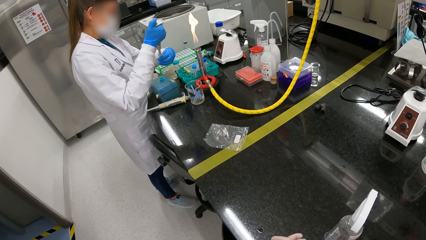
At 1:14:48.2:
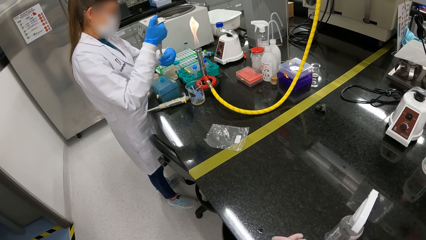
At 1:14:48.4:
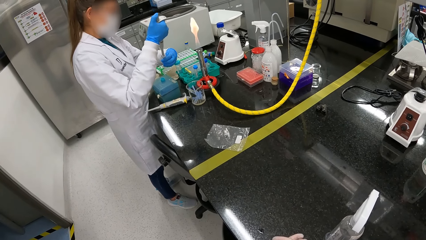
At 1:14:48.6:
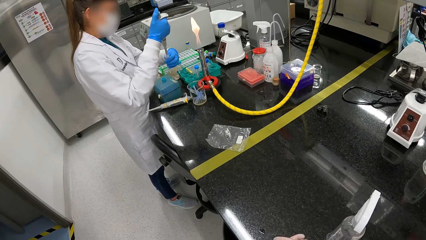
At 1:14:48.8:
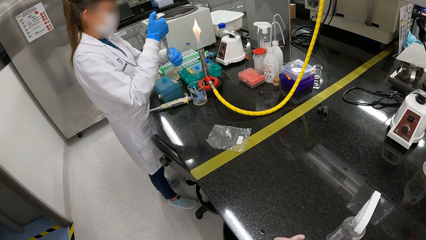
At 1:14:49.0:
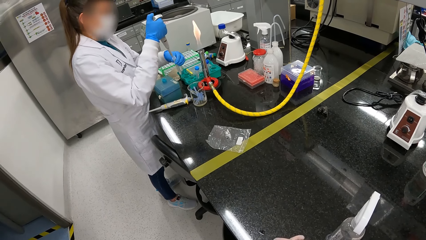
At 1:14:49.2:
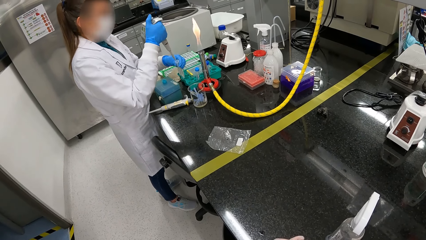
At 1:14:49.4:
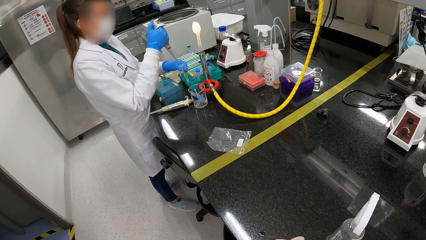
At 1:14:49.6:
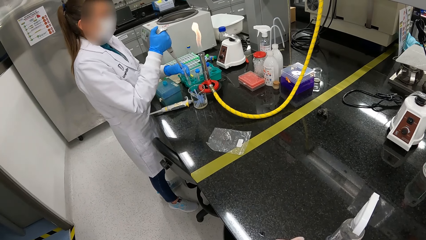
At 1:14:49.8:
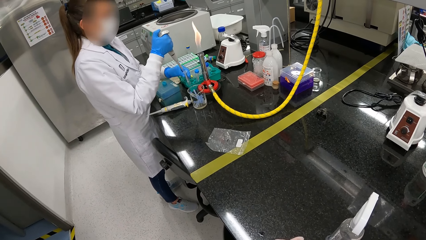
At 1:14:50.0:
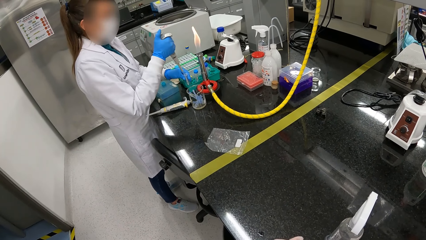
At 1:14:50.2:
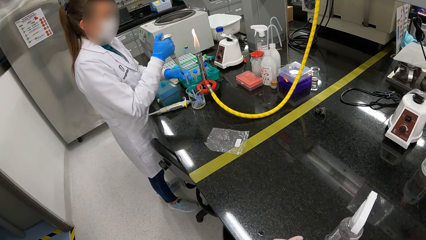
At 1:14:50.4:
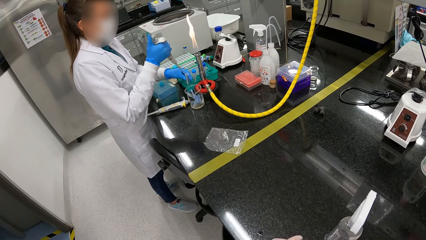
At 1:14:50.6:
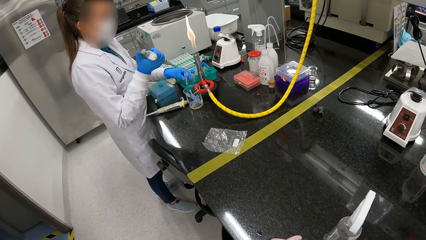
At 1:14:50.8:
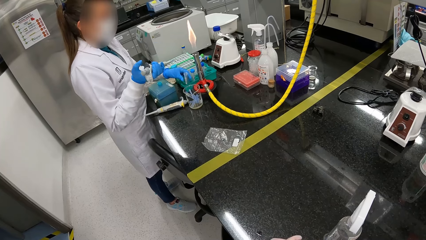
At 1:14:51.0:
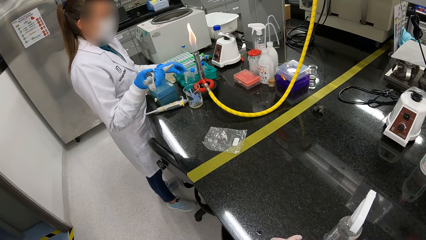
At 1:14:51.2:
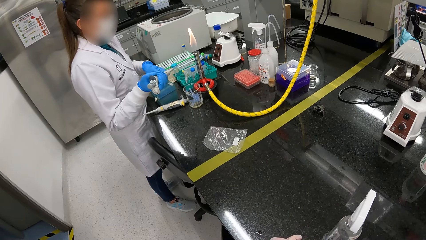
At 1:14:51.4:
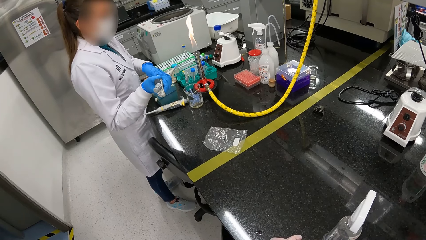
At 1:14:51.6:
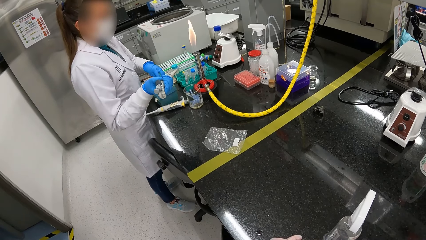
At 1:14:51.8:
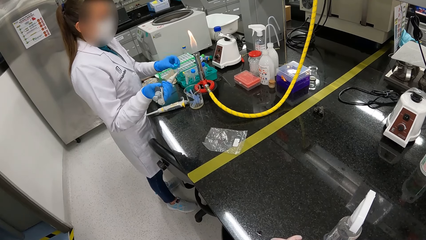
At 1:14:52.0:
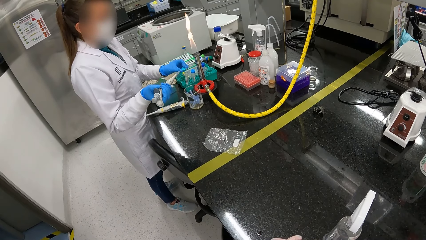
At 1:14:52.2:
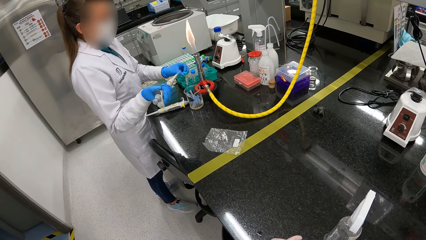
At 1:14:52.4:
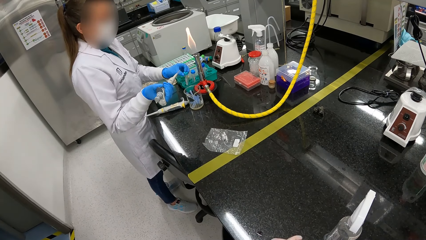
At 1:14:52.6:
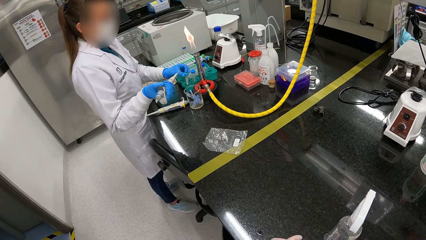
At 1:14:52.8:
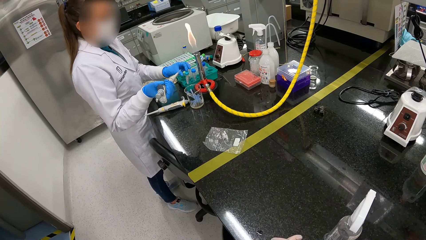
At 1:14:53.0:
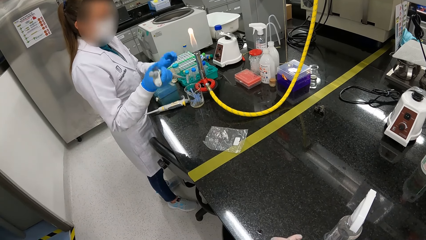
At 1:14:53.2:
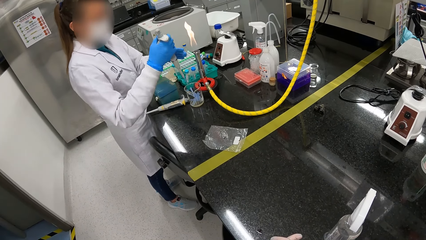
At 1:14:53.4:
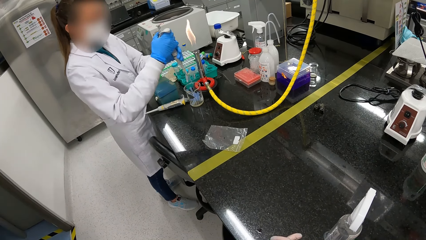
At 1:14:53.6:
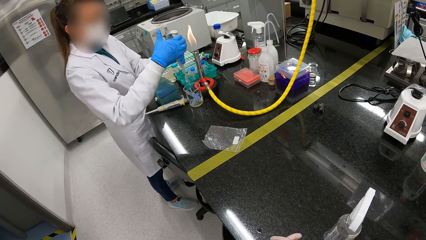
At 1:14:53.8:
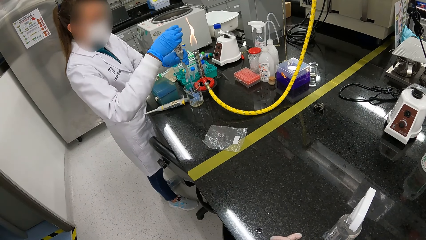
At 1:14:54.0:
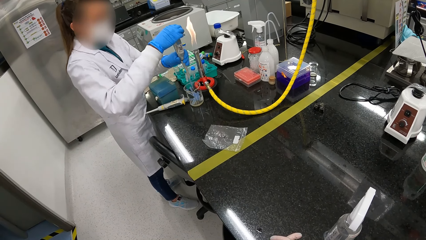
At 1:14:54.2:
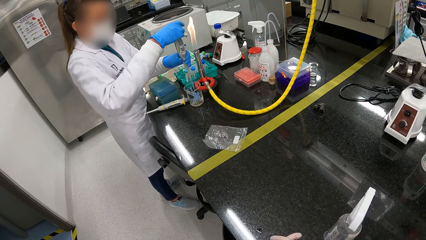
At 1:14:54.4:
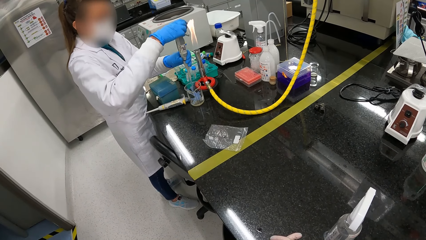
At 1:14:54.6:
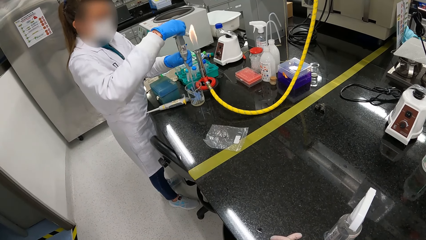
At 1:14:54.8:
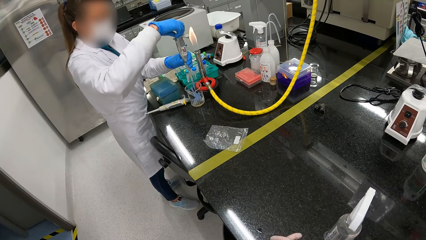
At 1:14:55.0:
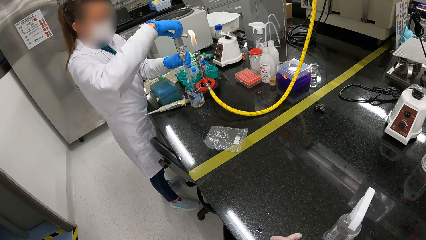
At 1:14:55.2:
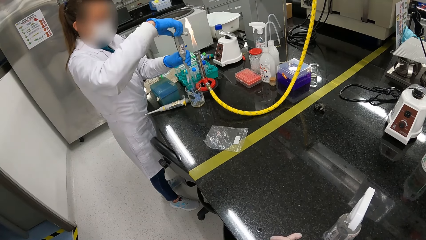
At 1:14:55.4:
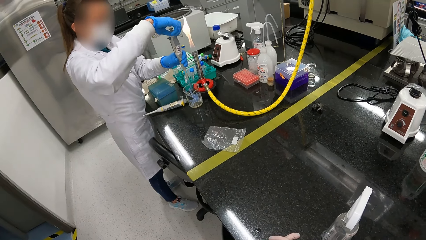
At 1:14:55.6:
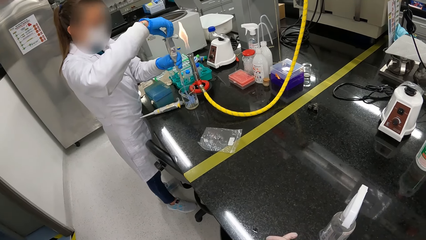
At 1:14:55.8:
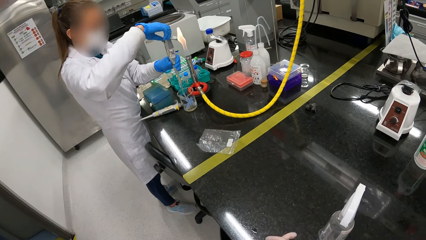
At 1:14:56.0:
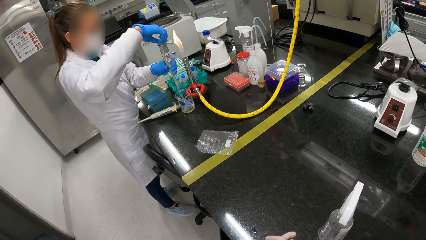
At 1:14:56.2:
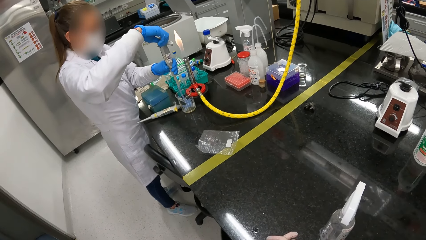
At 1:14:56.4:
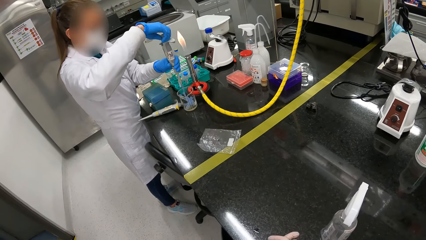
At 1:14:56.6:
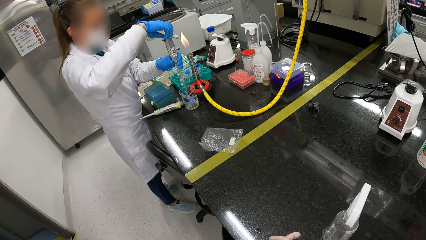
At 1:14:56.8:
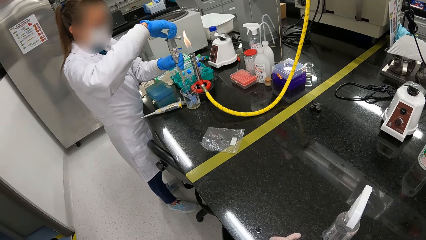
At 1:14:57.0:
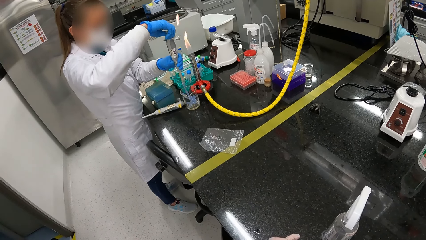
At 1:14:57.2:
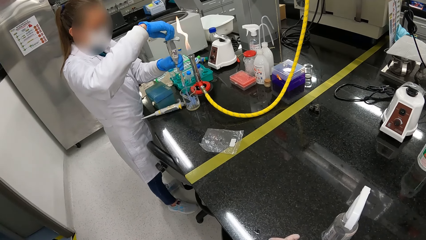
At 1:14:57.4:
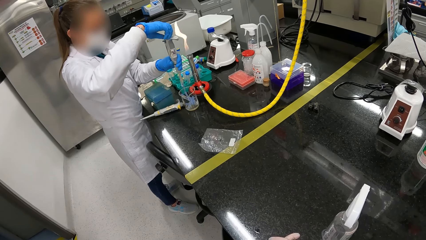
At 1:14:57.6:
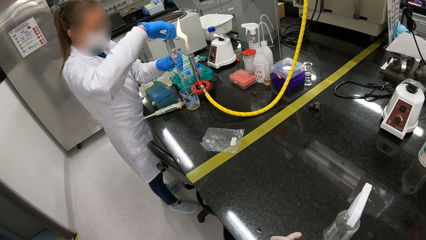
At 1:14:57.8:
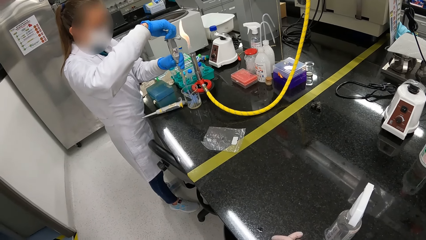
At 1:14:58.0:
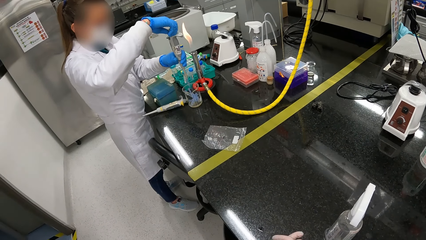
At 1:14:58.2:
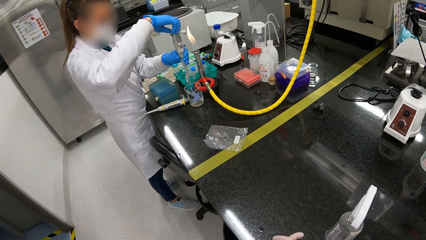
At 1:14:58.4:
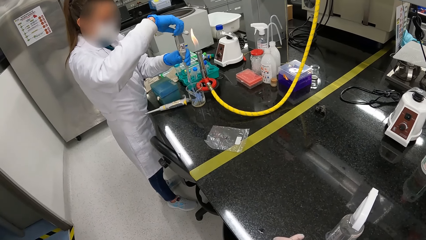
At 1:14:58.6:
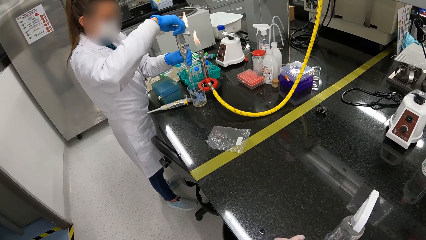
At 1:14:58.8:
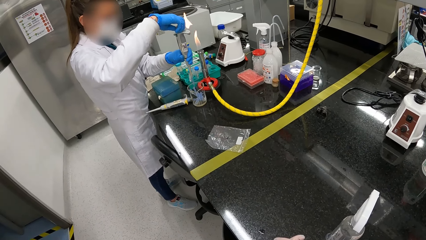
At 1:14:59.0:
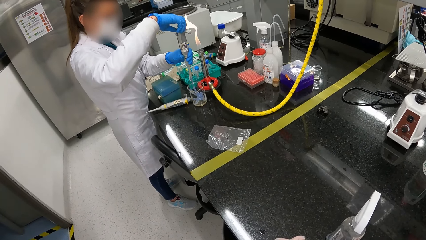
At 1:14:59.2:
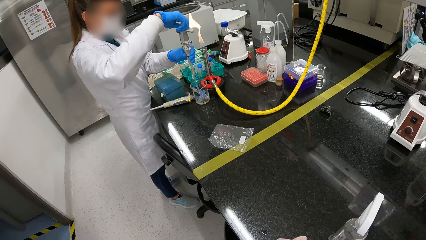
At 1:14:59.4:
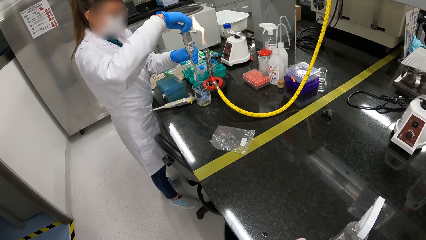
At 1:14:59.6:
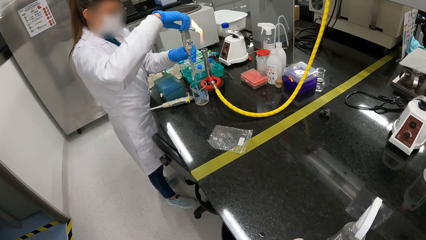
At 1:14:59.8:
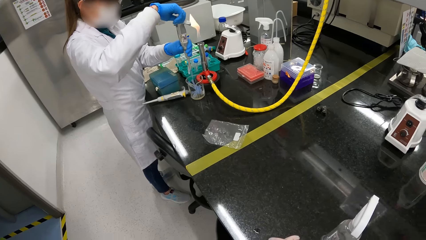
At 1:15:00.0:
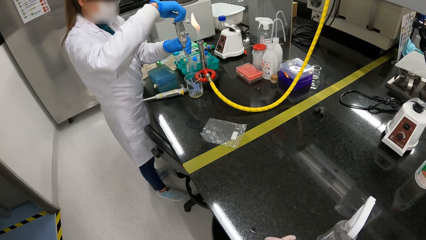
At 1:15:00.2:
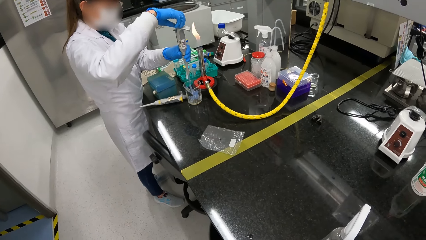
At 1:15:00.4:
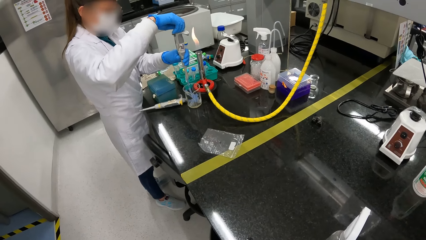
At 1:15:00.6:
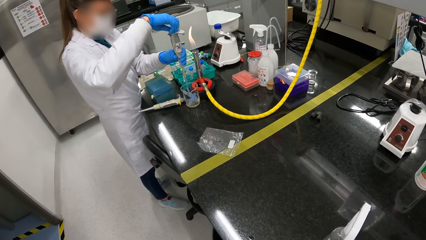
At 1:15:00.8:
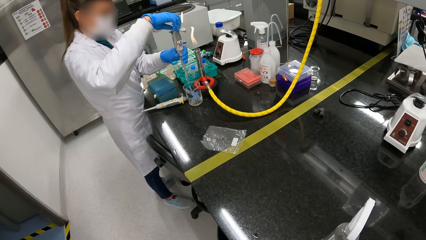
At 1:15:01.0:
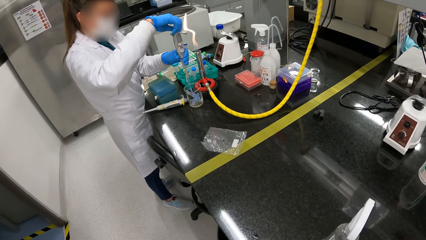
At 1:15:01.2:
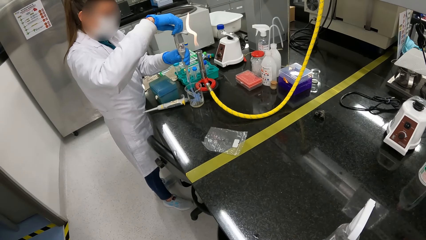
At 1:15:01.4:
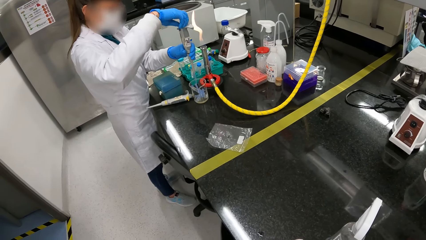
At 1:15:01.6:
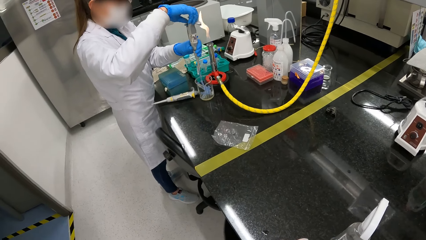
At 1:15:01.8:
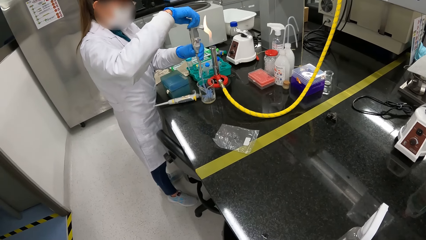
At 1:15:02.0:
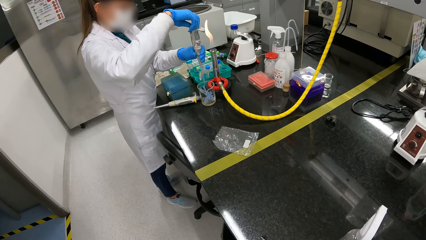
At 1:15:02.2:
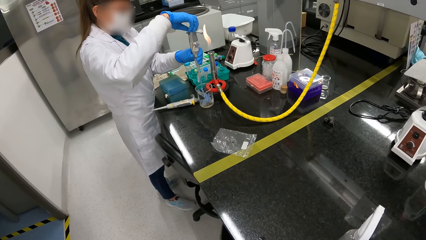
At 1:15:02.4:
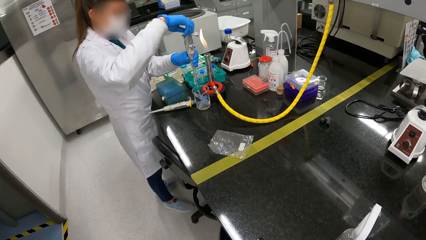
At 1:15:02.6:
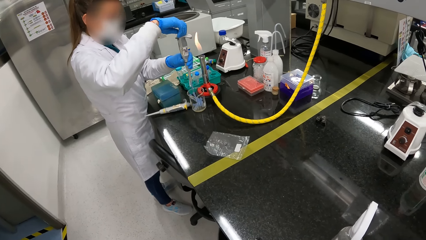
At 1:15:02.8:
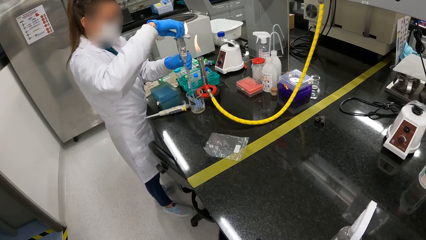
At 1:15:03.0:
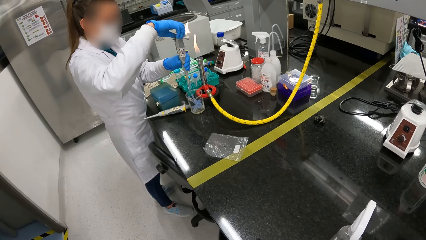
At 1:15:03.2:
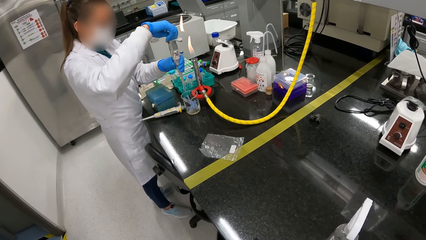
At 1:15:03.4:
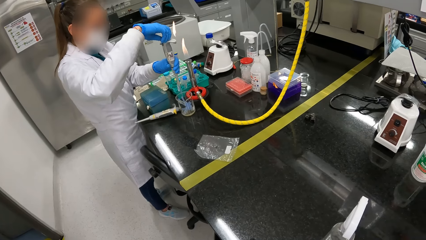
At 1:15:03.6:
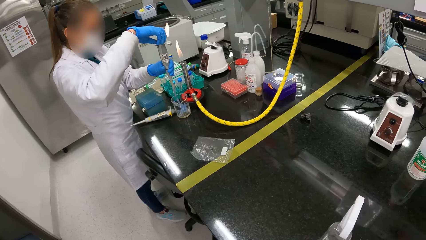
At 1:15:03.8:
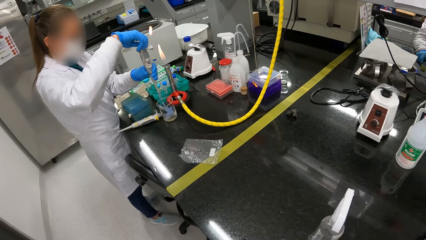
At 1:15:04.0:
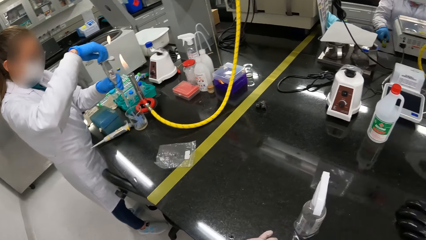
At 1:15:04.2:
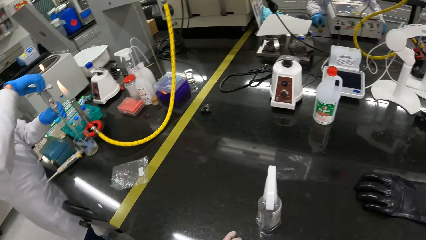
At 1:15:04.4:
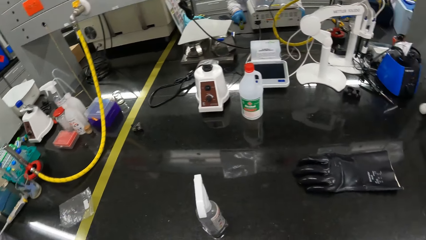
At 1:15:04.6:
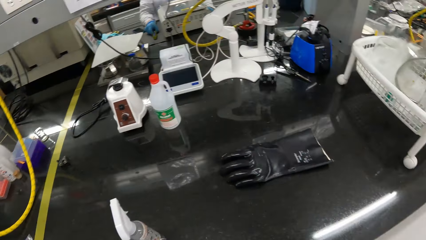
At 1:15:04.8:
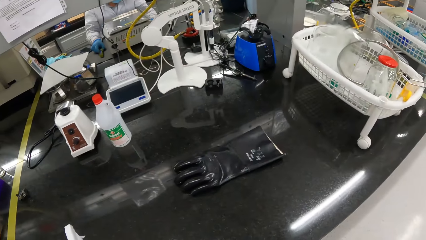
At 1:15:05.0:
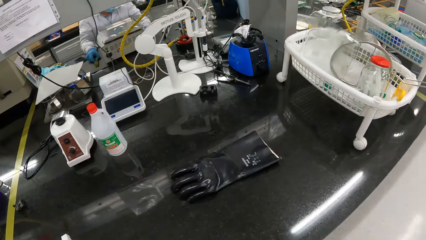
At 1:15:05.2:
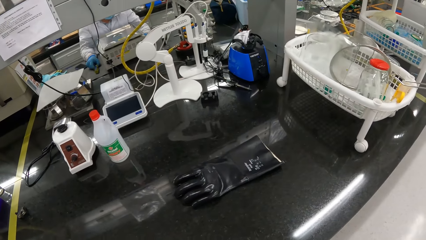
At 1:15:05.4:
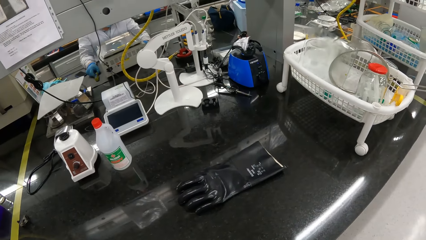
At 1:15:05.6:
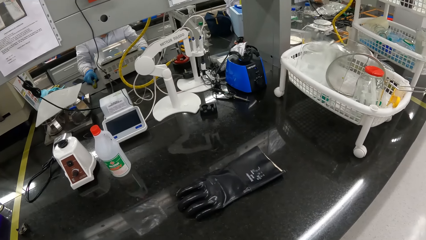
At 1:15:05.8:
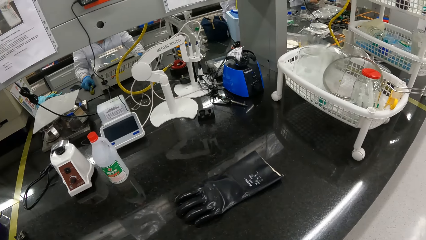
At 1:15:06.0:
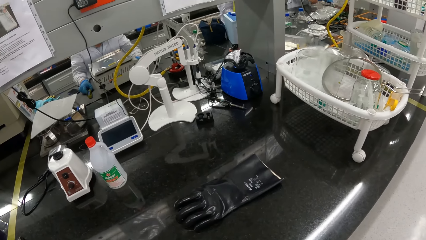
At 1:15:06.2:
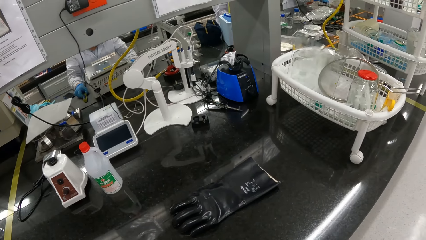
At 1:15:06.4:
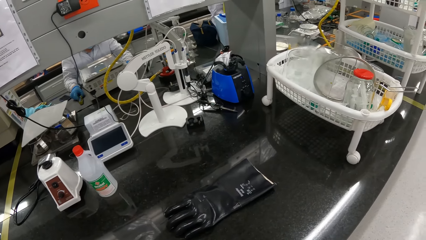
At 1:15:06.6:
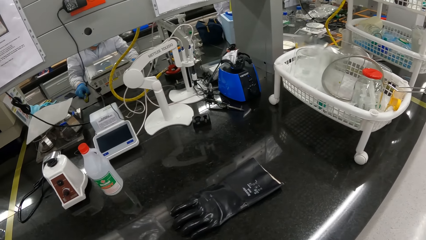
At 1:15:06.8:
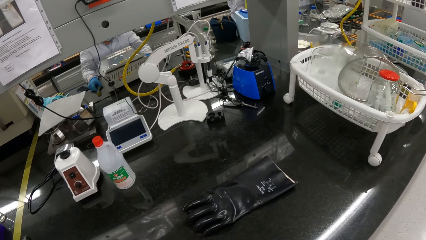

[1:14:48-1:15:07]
The woman places the test tube in the test tube rack with her left hand. The woman removes the micropipette from the test tube with her right hand. The woman picks up the lid from the test tube rack with her left hand and places the lid on the test tube with her left hand. The camera wearer closes the test tube with the lid. She holds the micropipette with her hands. She turns the head of the micropipette with her right hand. The woman puts something inside the container. The camera wearer looks around the laboratory. A man holds a remote control with his right hand.
